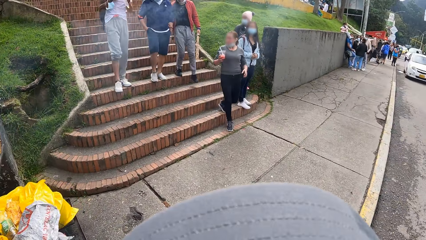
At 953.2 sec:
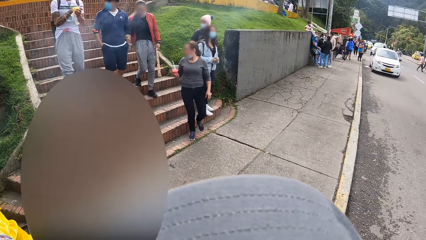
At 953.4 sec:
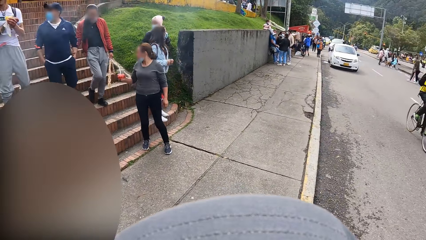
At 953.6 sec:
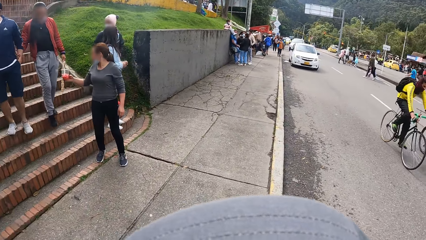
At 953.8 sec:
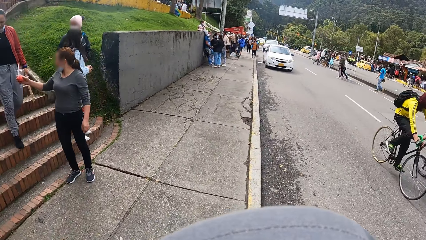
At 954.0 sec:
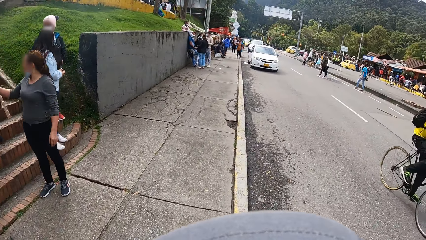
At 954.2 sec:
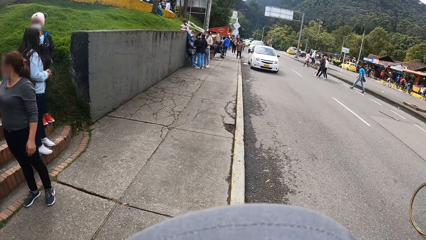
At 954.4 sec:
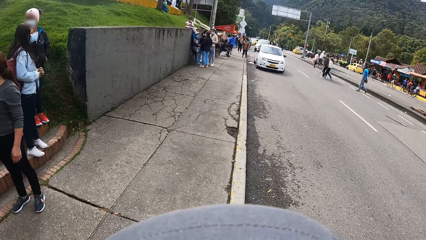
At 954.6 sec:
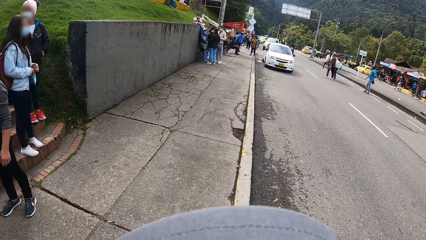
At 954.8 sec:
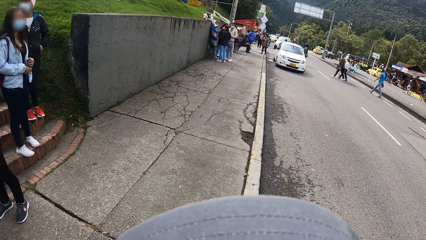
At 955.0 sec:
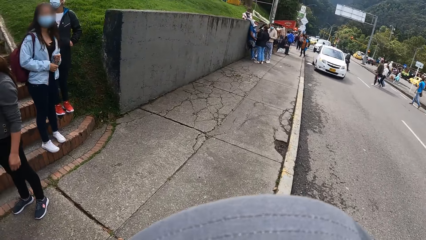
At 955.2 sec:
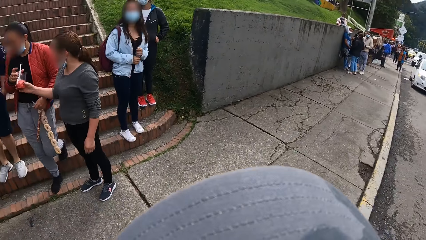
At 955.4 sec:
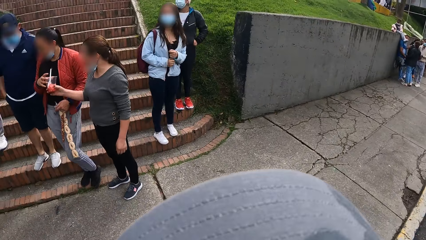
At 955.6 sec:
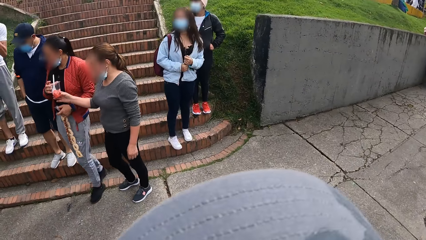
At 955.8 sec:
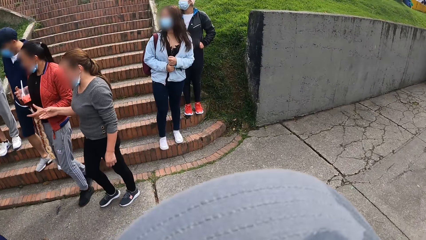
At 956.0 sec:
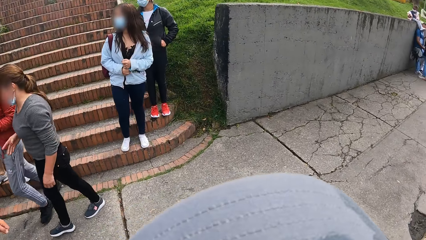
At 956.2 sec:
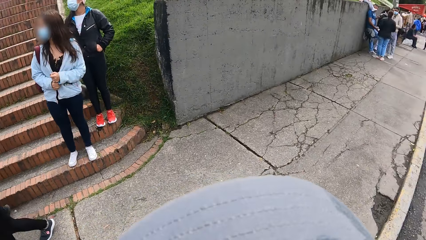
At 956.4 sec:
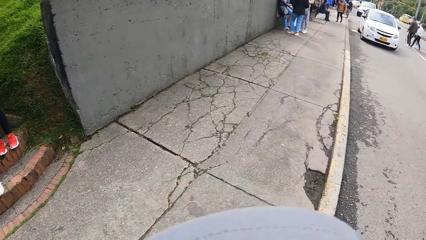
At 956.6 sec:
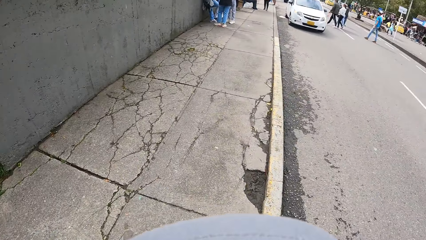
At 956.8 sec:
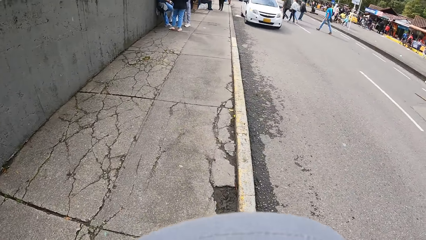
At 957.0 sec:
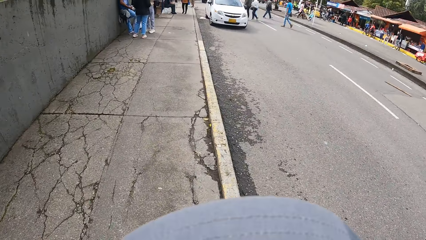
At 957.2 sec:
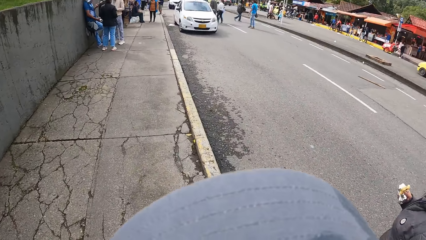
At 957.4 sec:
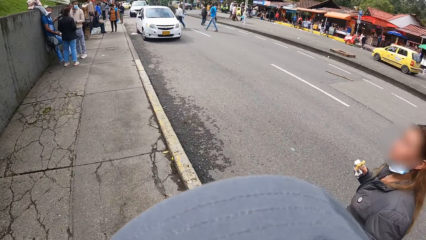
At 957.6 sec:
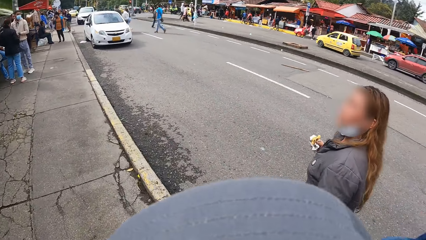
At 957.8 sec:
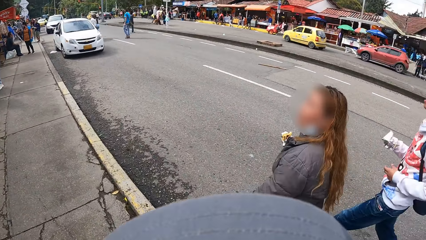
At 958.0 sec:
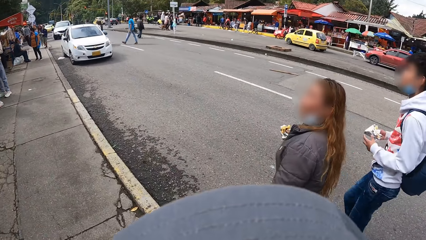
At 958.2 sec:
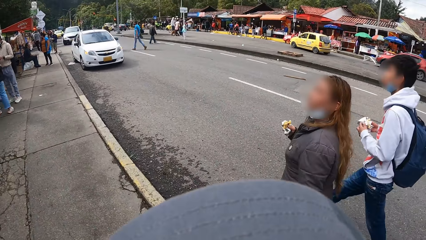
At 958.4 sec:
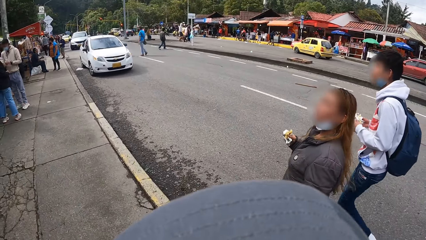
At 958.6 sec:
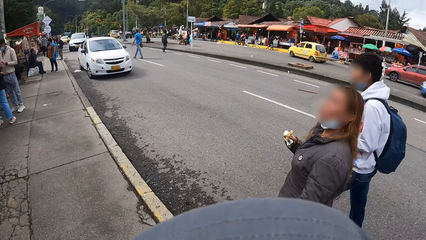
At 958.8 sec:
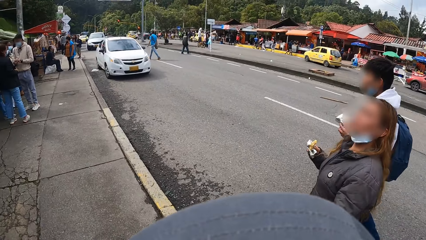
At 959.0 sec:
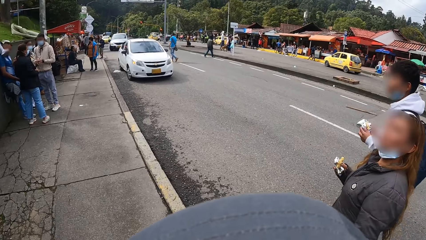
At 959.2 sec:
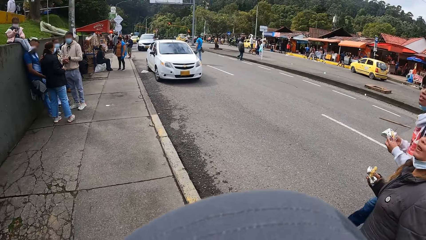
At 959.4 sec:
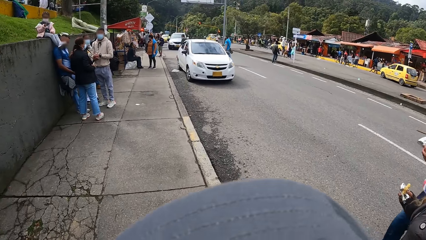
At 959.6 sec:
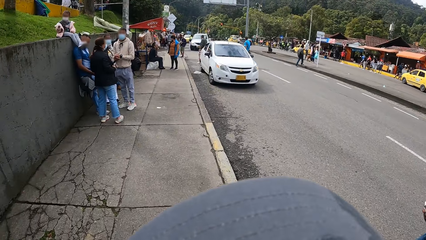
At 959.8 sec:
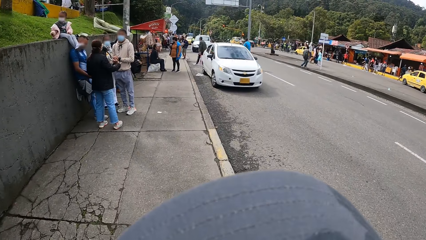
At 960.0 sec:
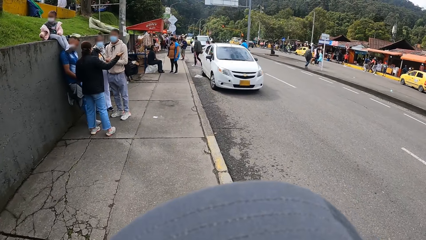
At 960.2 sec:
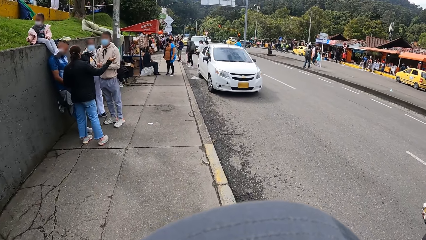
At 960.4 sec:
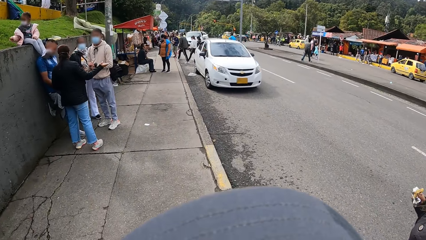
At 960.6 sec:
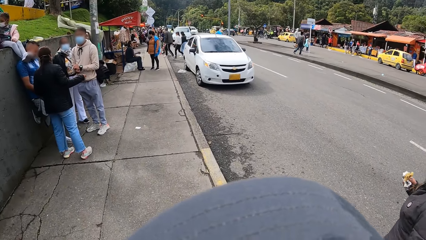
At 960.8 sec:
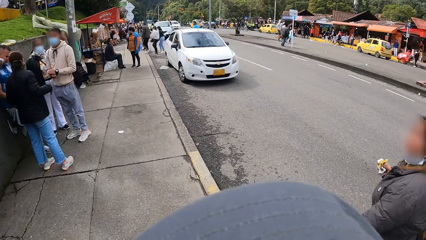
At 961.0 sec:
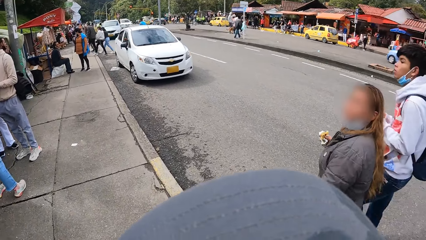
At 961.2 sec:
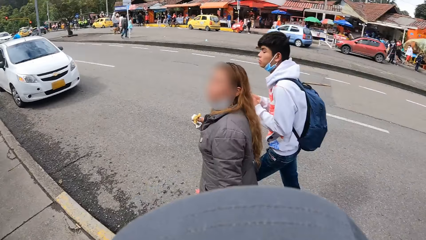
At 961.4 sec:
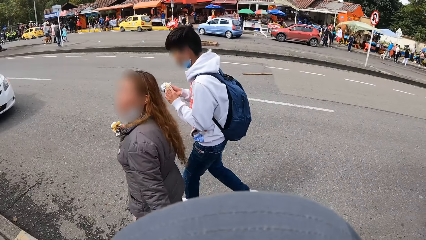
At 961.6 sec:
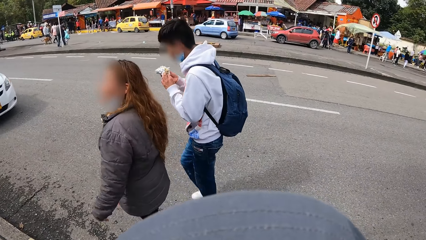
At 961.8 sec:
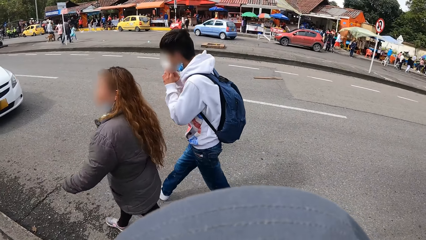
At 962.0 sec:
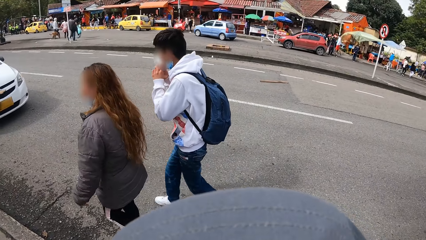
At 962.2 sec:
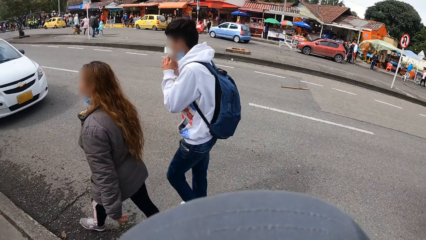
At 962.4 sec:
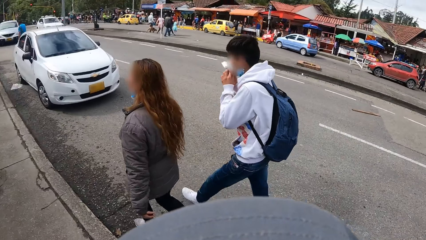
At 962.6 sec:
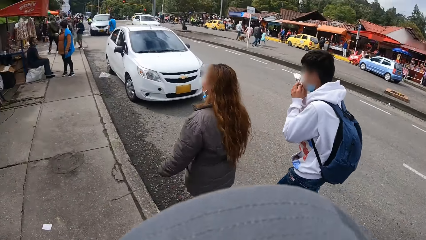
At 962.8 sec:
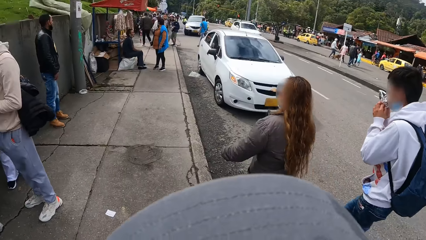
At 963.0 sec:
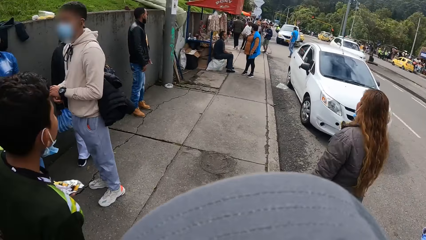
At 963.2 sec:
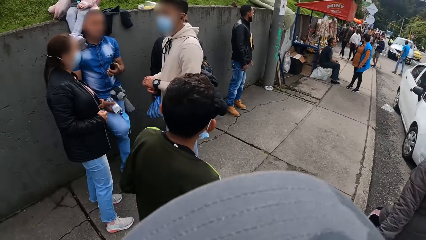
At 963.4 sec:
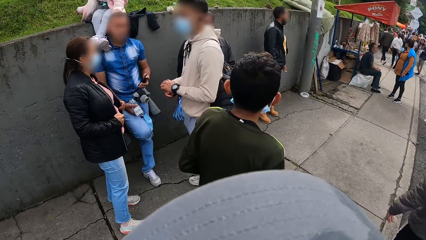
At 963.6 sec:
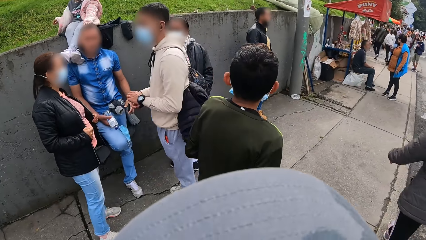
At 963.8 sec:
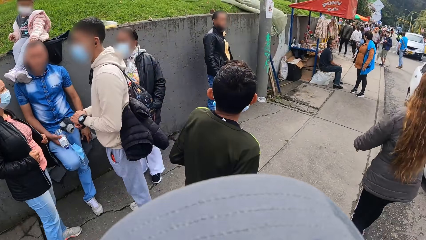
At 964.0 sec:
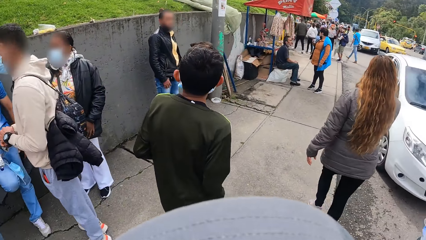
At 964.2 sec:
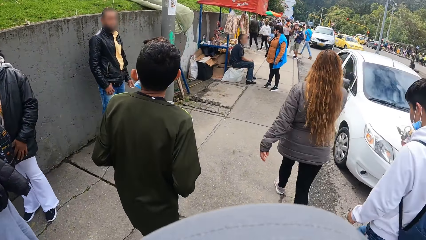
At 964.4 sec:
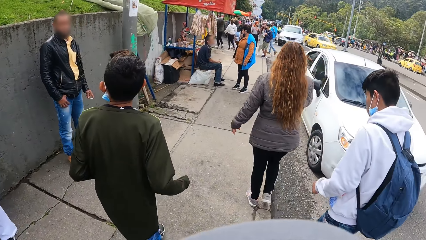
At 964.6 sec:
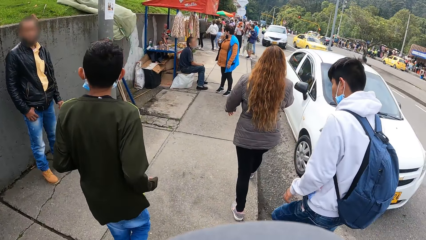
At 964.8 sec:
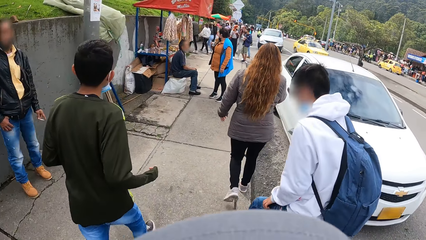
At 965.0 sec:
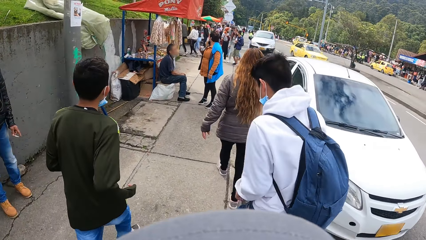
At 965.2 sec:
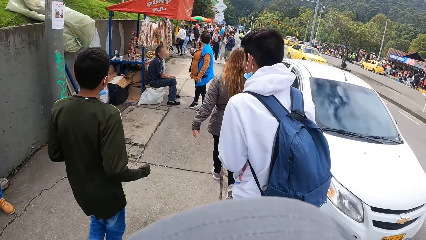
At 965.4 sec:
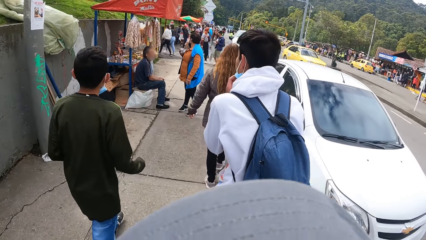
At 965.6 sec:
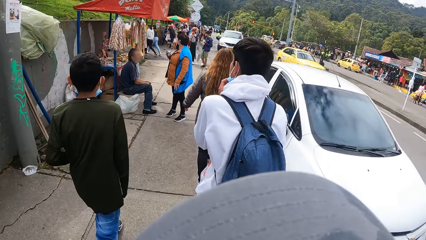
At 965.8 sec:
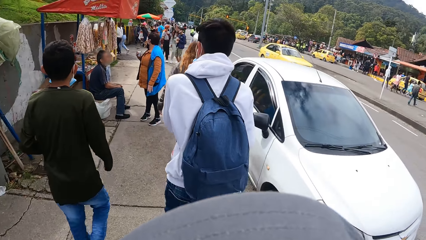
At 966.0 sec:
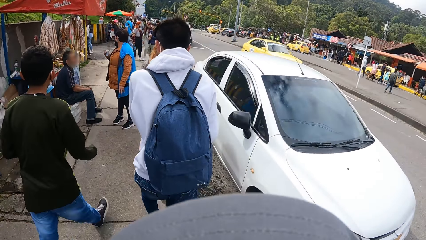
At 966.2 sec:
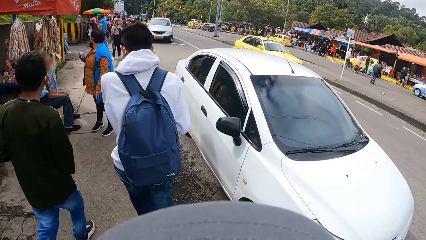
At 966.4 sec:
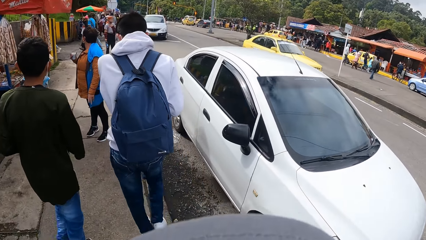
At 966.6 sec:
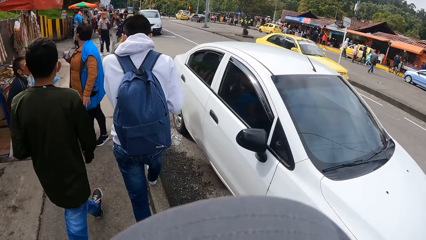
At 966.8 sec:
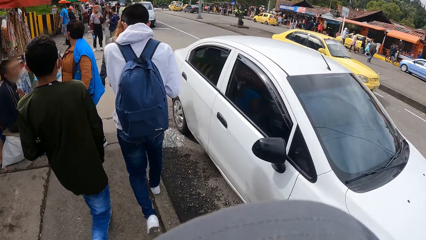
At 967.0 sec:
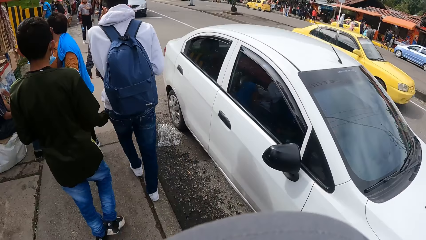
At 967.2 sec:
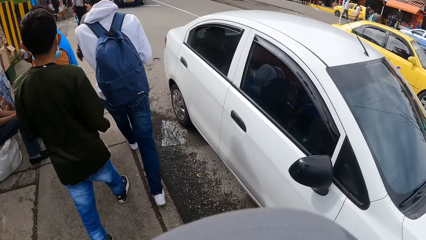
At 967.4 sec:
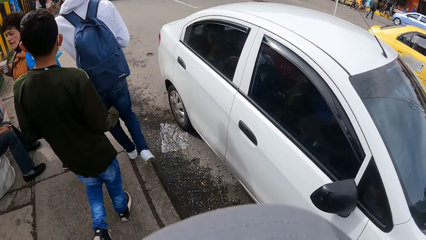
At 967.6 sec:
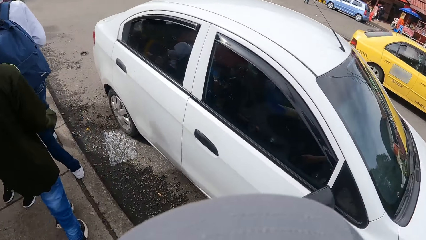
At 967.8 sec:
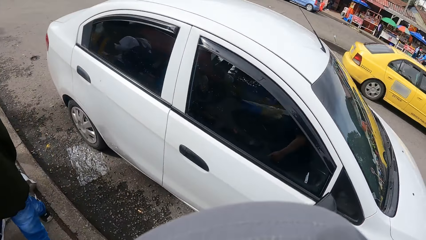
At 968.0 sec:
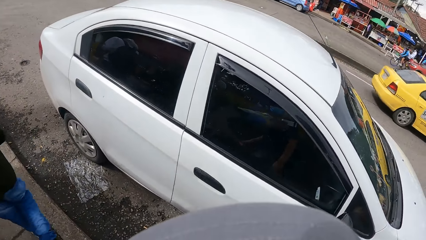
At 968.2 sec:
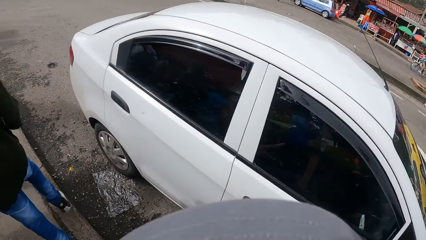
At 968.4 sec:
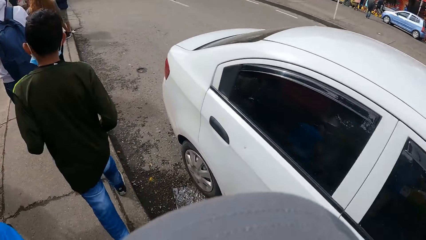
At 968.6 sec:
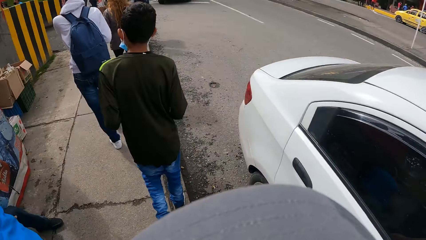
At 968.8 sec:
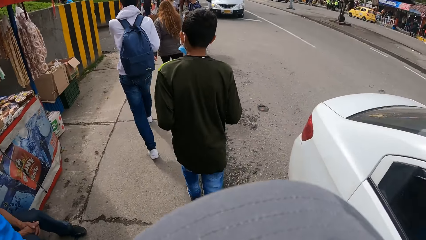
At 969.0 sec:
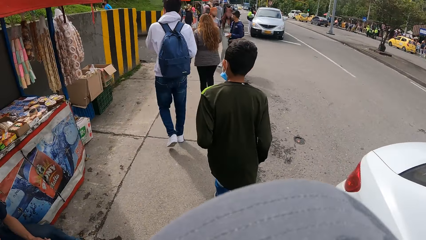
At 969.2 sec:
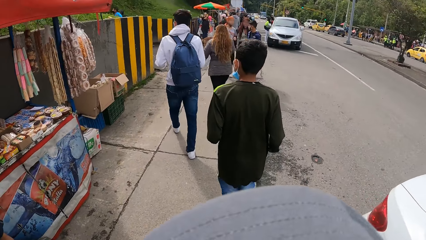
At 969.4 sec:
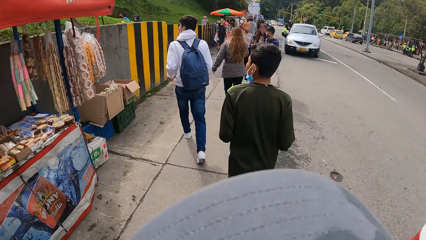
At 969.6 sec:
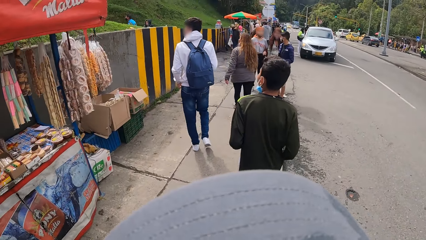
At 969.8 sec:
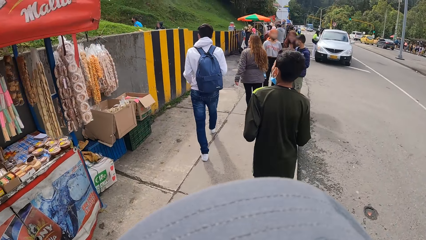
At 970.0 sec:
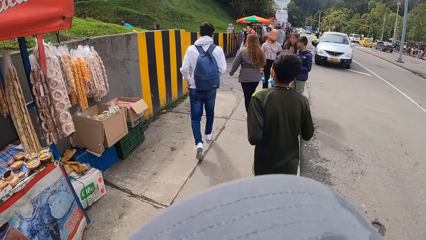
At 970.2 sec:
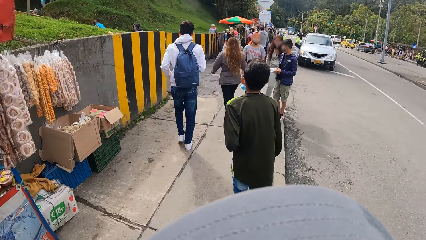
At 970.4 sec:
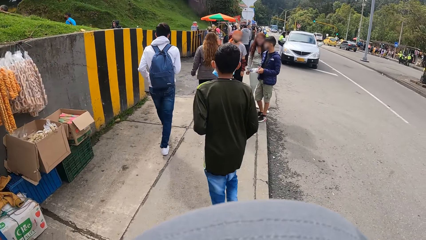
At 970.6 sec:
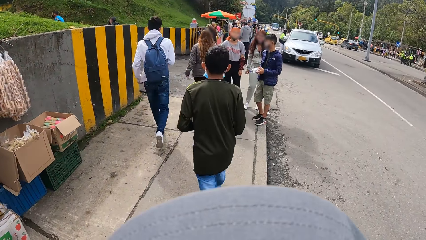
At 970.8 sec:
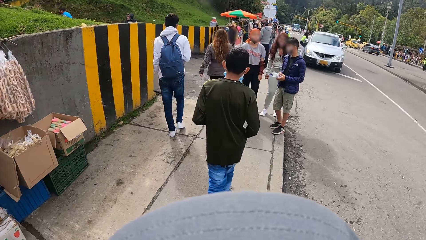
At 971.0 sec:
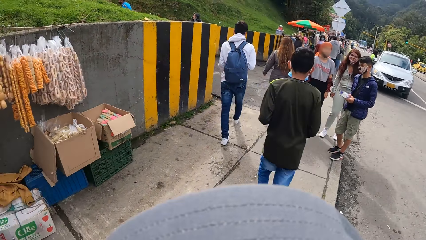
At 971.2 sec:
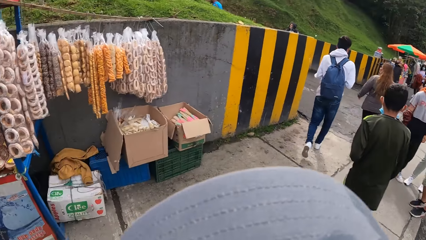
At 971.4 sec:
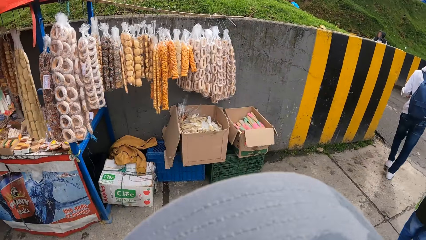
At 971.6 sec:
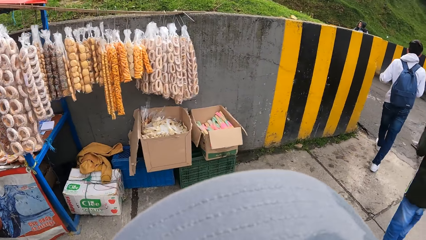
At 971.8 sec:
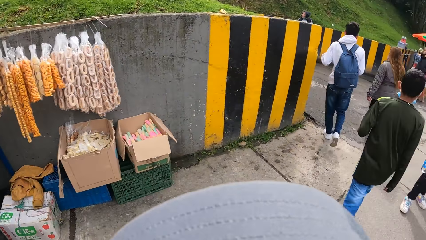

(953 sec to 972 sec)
The camera wearer looks around in the street. They walk on the pedestrian walk on the street.
